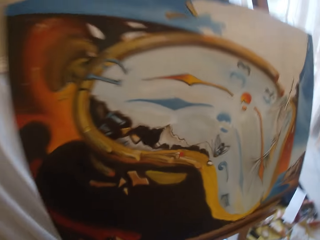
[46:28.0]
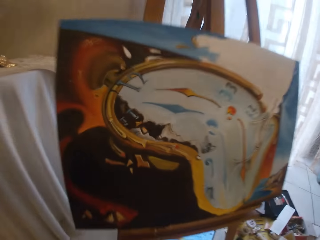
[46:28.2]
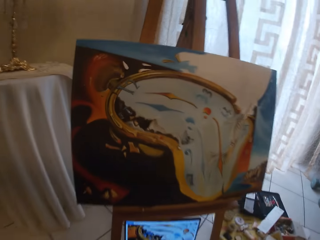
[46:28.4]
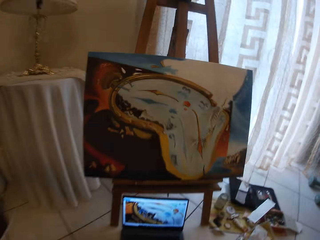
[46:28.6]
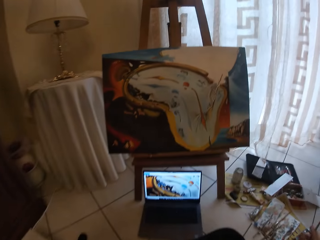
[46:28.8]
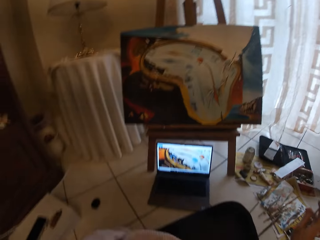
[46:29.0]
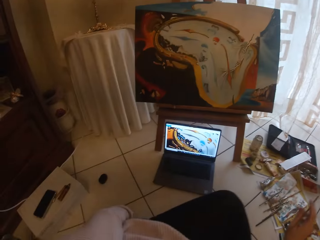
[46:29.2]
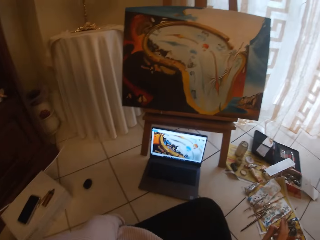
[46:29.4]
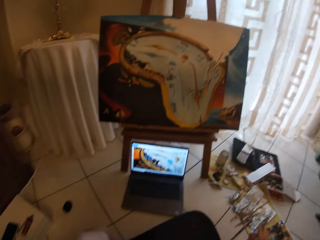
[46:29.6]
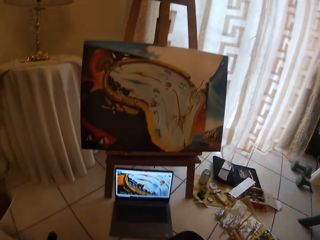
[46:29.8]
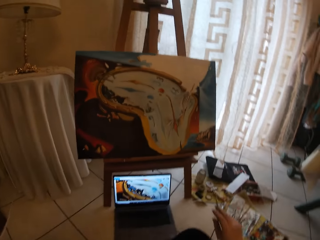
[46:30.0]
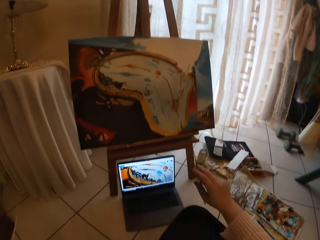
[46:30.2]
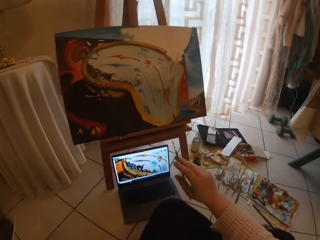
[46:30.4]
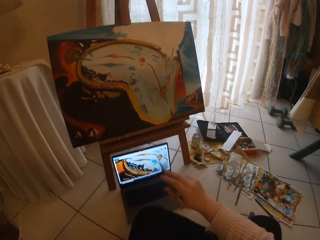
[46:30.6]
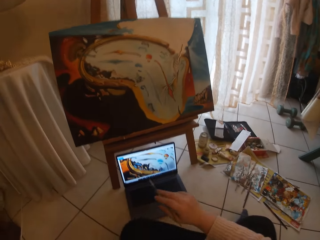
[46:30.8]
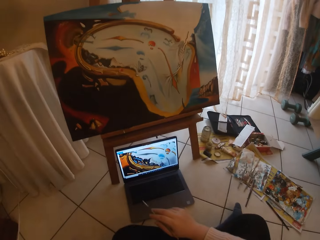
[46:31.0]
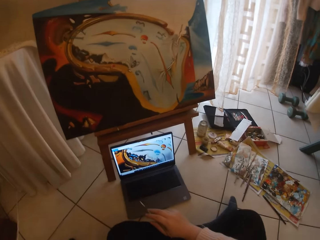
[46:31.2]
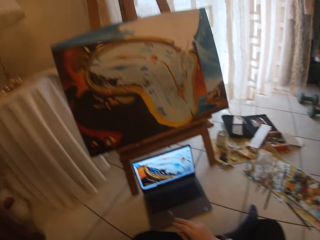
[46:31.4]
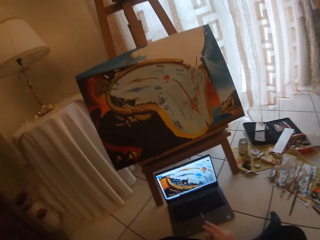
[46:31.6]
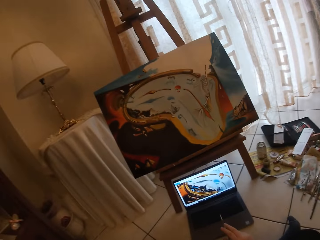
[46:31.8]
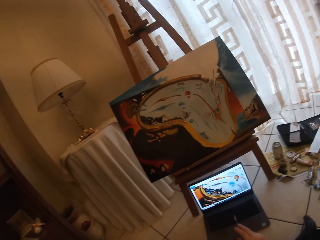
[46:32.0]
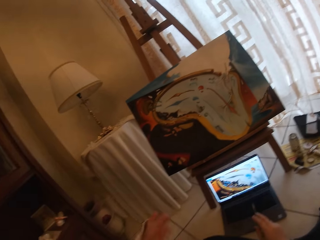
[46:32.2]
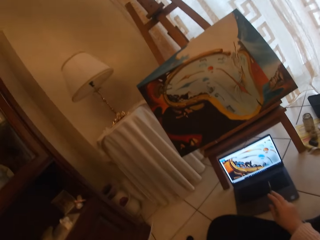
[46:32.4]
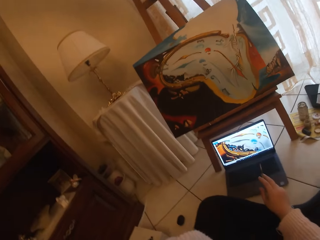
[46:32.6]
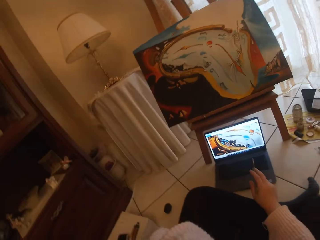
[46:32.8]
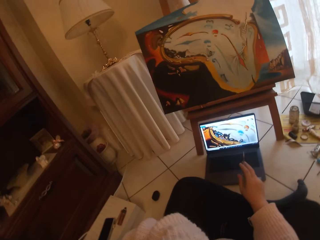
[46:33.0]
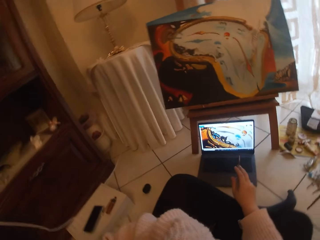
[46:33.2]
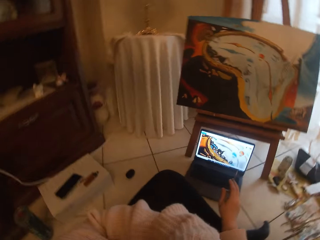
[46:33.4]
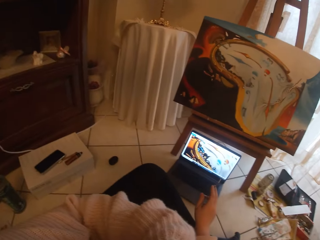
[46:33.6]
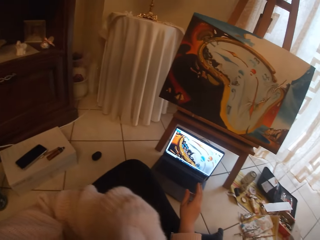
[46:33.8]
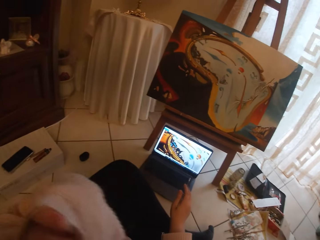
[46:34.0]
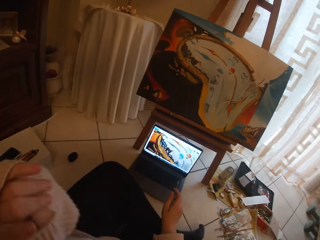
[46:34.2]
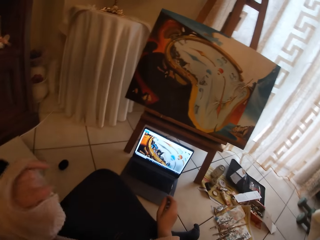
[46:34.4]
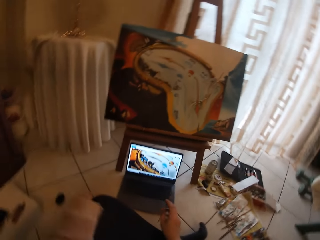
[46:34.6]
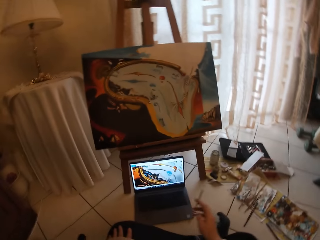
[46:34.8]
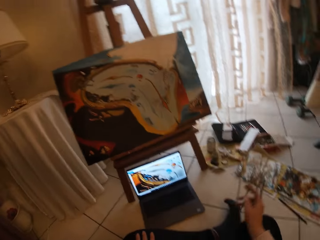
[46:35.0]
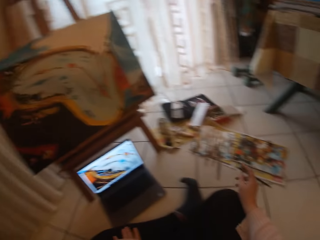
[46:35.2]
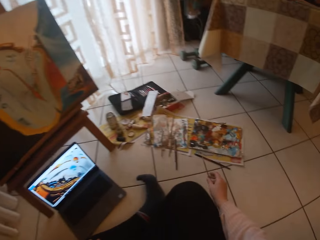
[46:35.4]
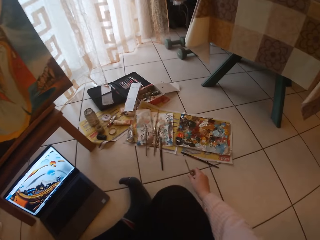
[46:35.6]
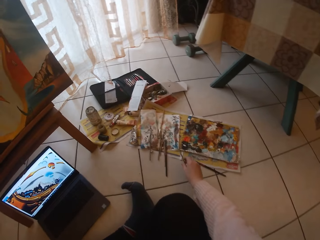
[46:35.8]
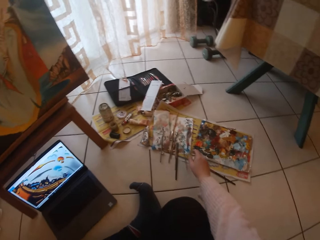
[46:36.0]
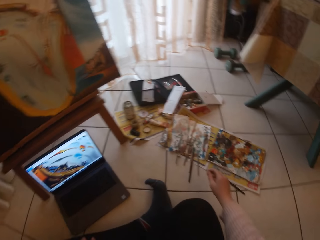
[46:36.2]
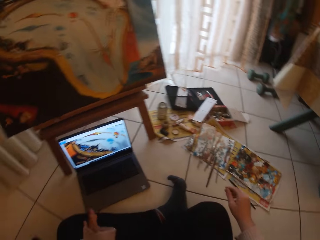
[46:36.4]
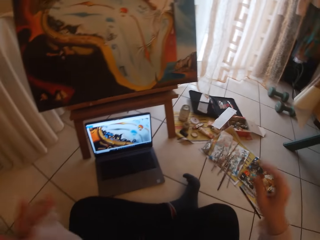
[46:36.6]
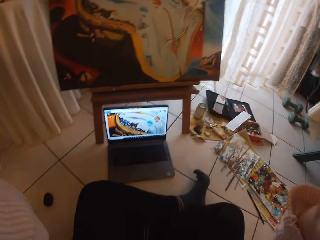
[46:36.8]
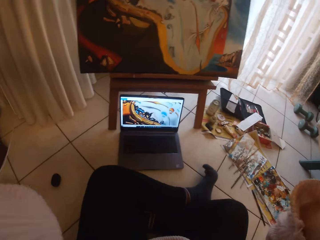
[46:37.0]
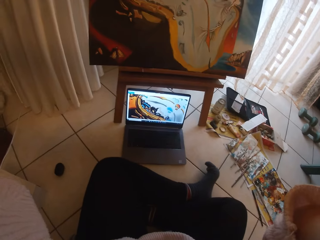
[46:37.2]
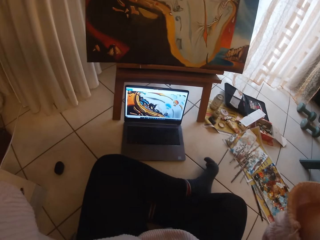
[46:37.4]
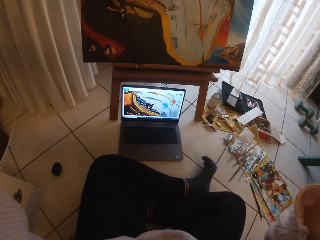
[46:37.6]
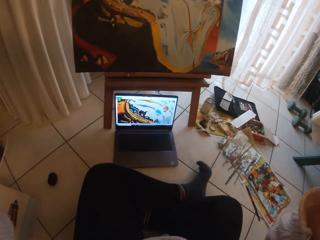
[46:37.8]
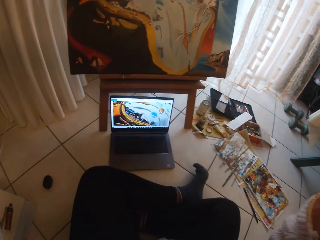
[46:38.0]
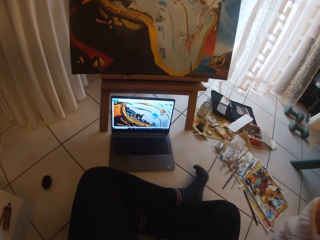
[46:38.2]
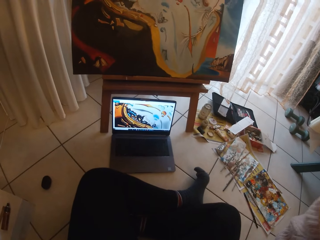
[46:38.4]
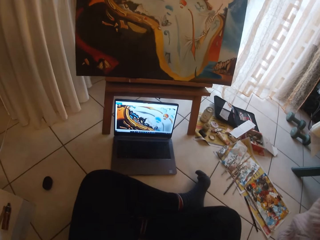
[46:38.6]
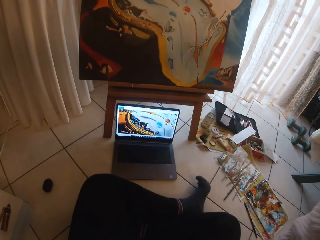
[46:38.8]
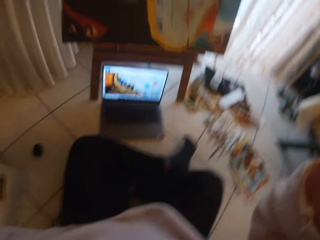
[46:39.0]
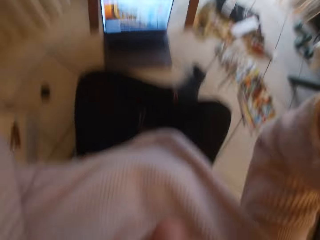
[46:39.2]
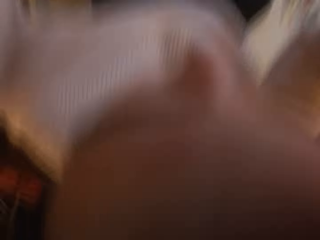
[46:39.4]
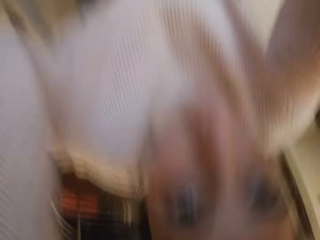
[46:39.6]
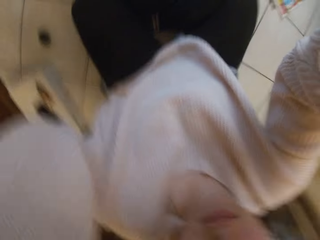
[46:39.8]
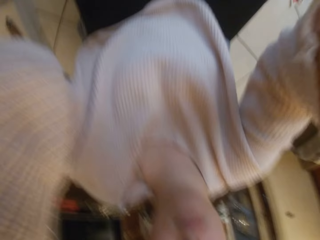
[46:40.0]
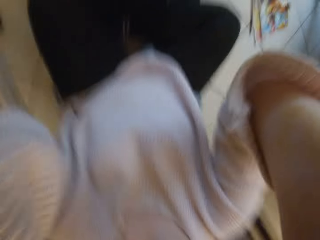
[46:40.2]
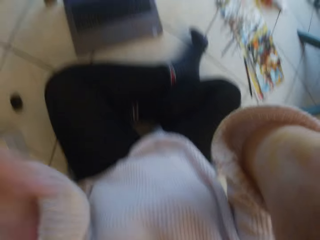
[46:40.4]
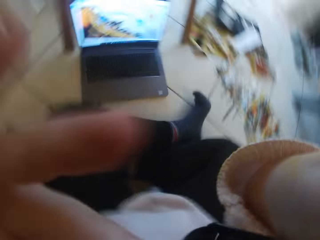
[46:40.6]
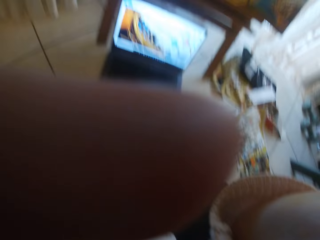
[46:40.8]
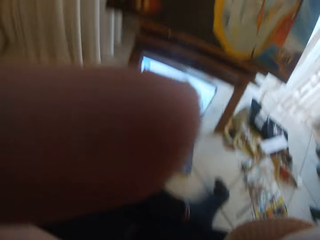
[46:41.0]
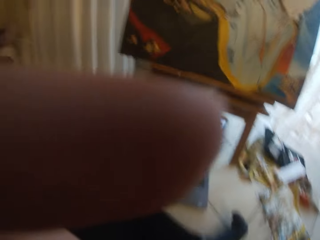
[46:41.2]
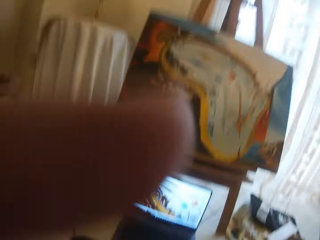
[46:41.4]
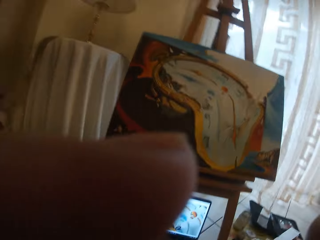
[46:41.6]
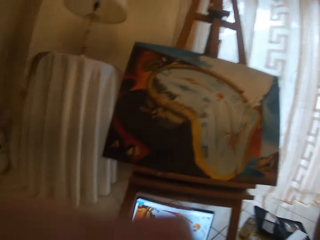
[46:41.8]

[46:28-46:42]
The camera wearer stops painting the canvas board. She stares at the painting and a laptop. She adjusts herself. She looks around the room. She lowers her left hand from her face. She touches her face with her hand. She drops the paintbrush in her right hand on the paper on the floor. She raises both hands towards the camera on her head. She touches her head and removes the camera from her head.
